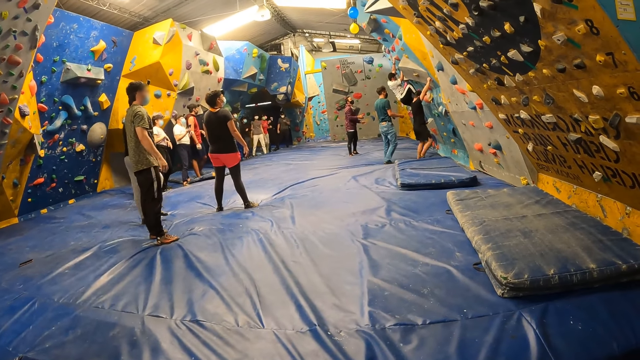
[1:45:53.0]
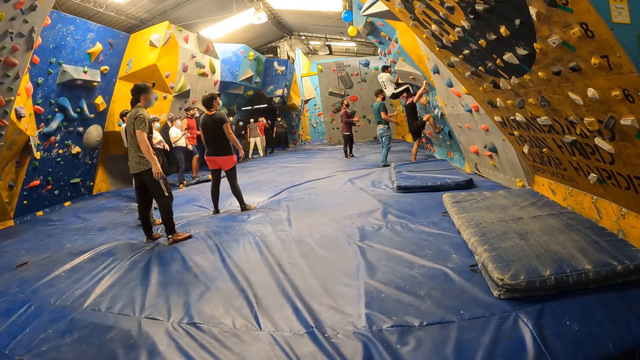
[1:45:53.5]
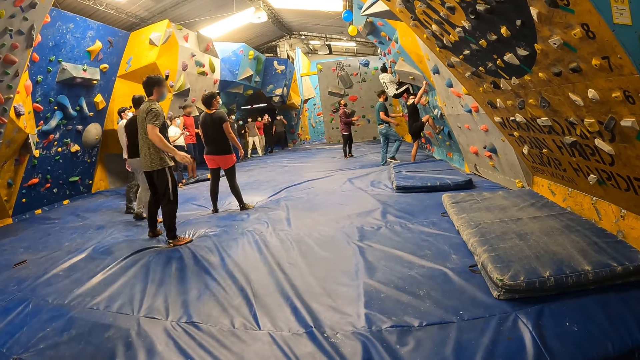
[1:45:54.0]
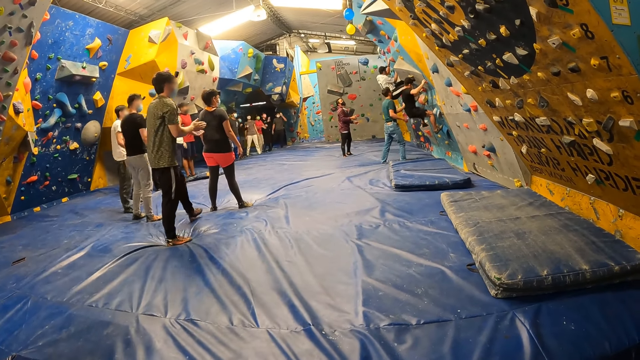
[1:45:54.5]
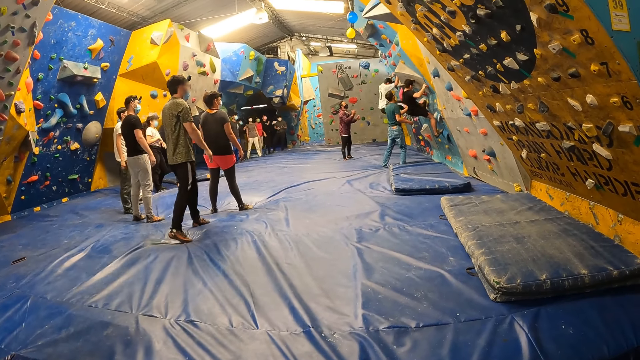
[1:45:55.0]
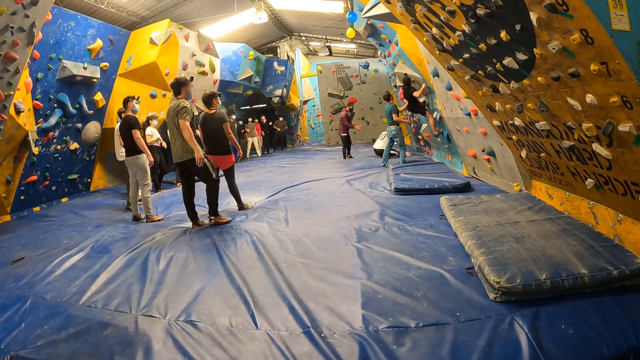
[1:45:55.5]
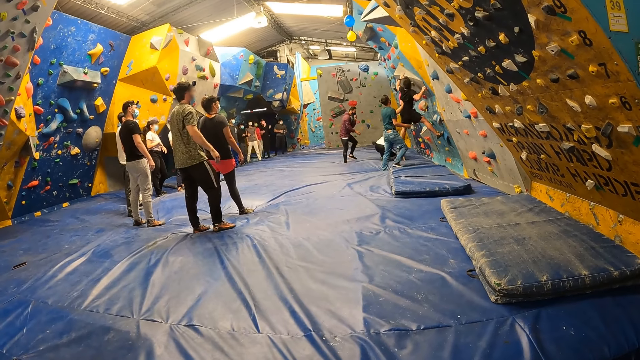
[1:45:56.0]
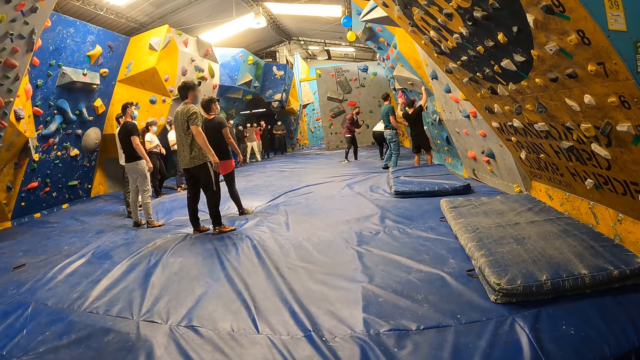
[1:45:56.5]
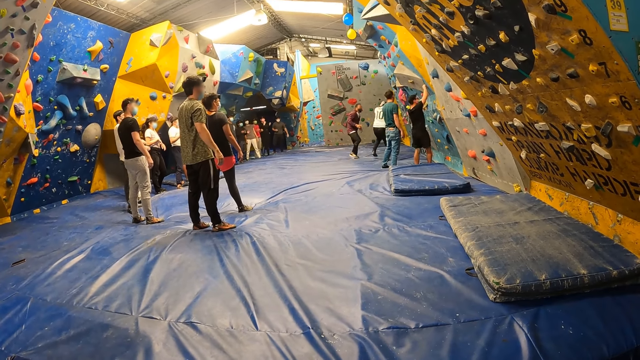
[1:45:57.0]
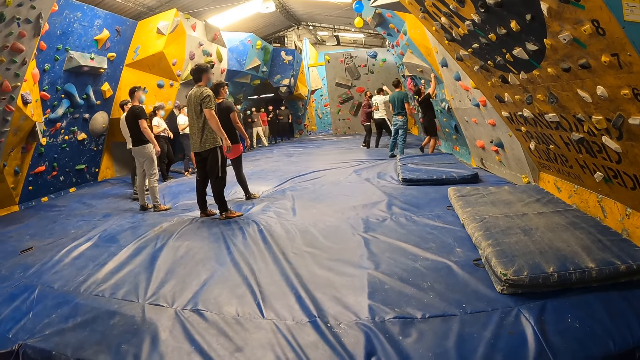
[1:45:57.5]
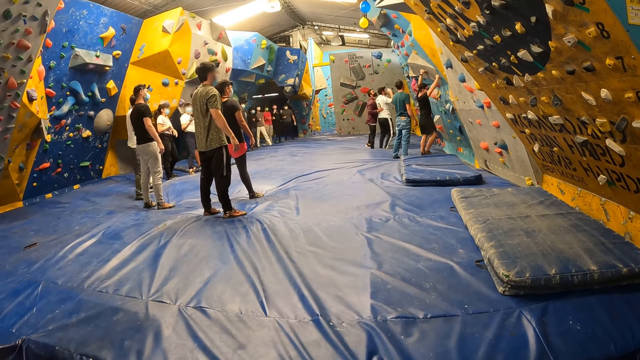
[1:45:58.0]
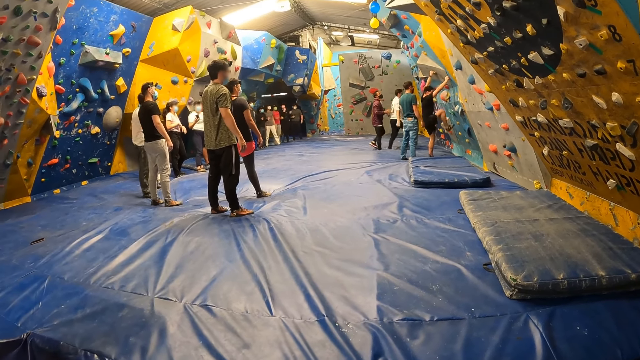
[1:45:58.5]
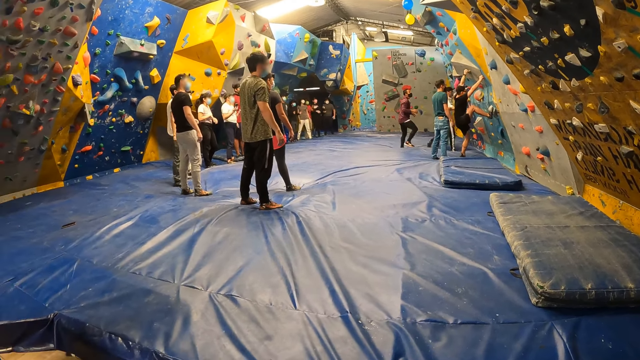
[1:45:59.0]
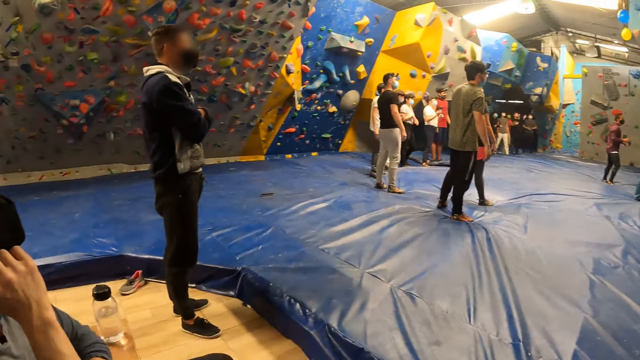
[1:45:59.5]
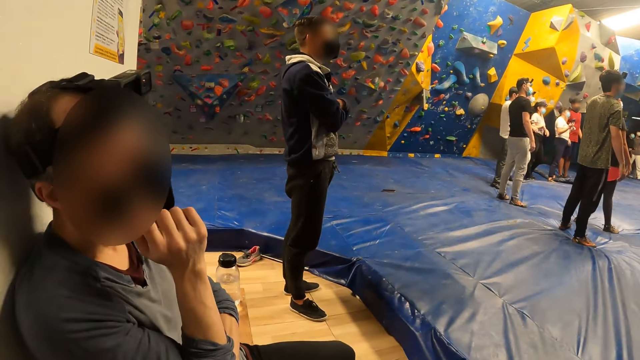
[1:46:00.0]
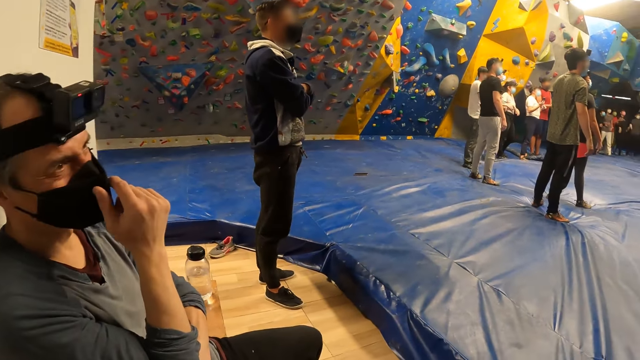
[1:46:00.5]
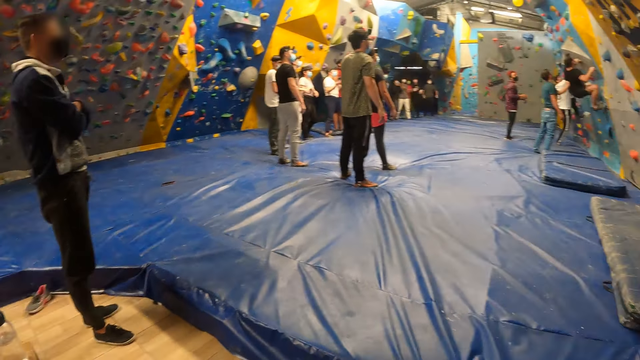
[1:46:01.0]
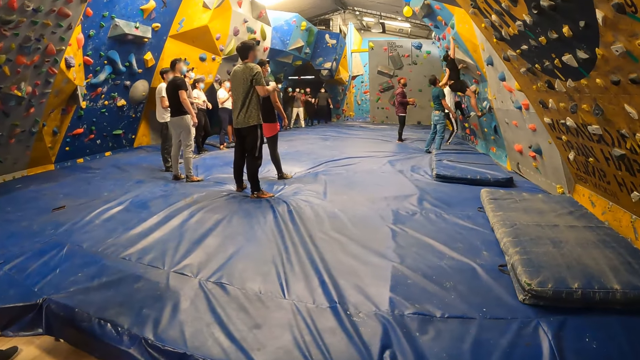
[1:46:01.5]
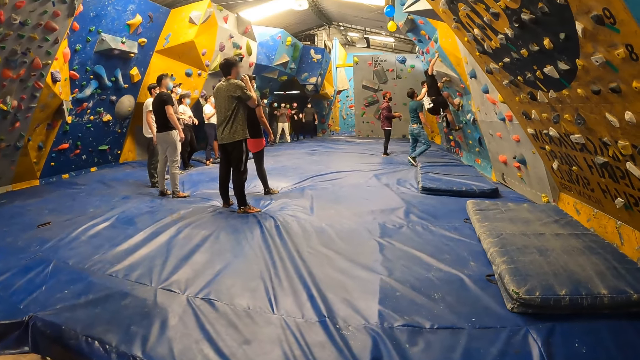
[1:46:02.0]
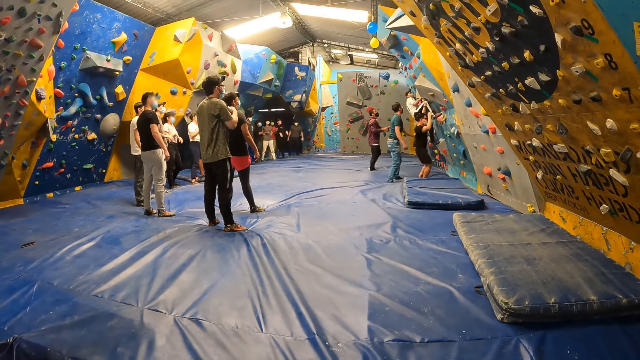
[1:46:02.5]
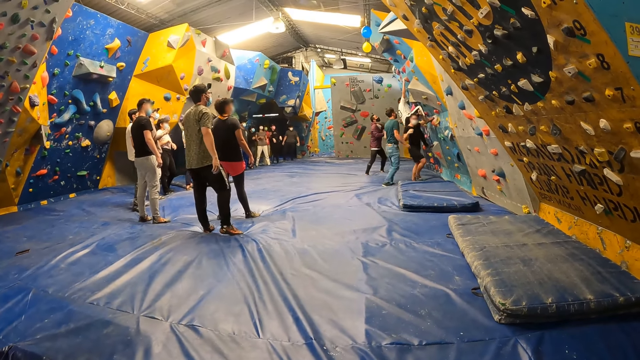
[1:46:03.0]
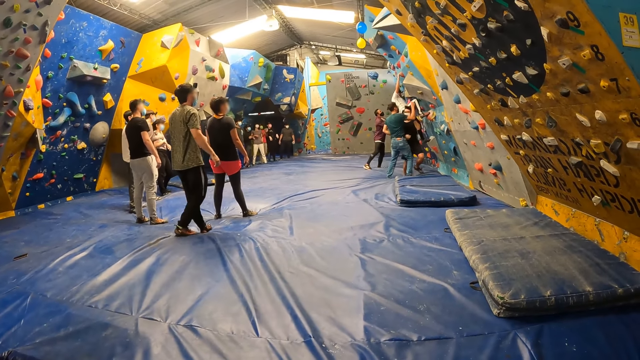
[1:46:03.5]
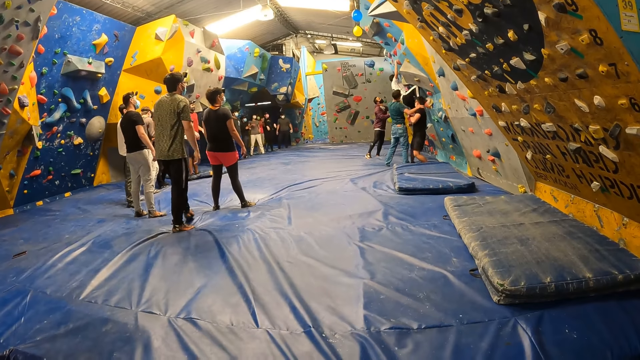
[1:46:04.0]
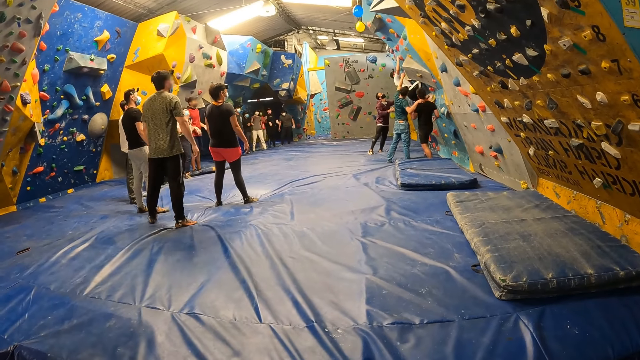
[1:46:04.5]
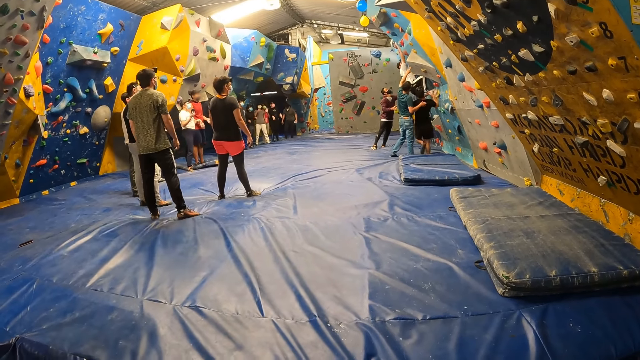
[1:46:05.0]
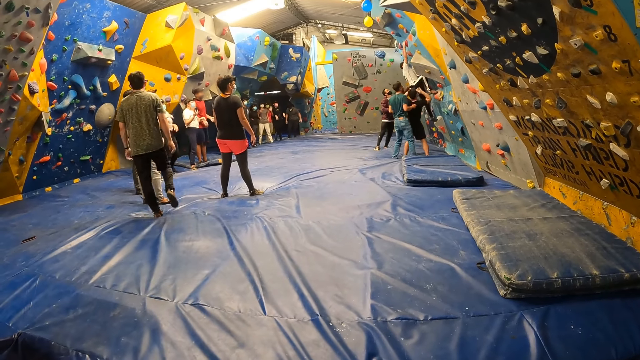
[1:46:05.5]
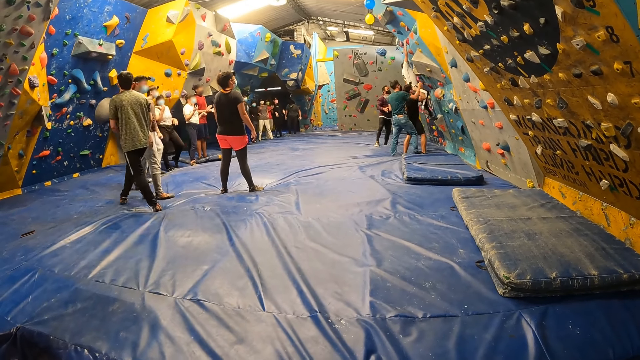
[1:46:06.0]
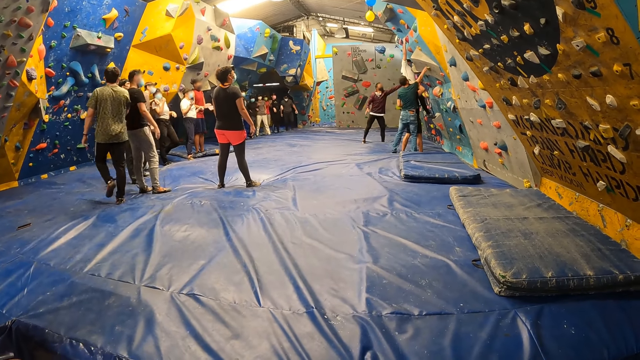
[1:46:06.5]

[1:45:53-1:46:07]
The camera wearer converses with the man. The man moves hands. The camera wearer looks towards the bouldering ground.

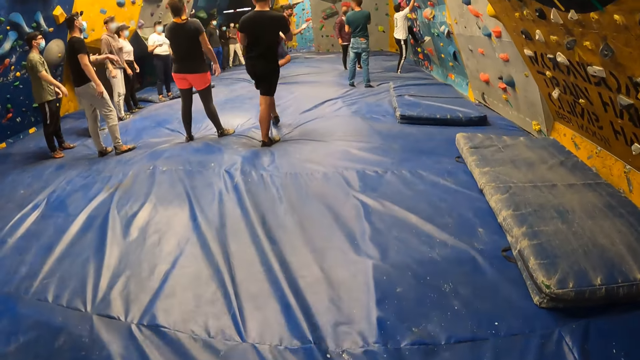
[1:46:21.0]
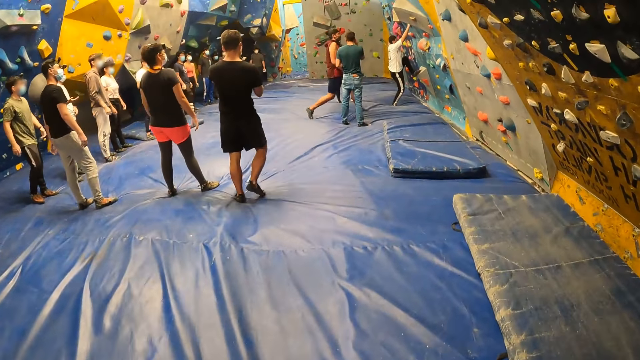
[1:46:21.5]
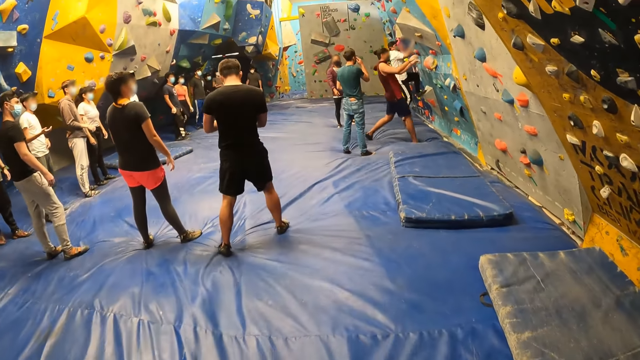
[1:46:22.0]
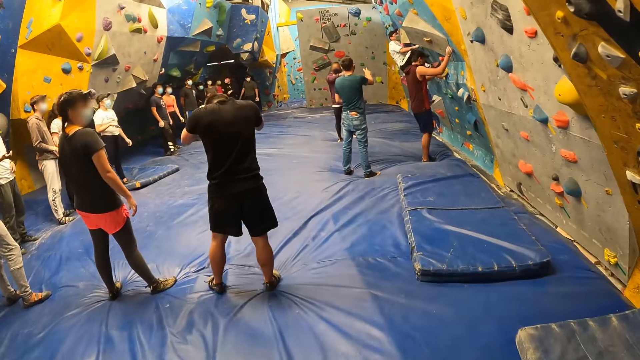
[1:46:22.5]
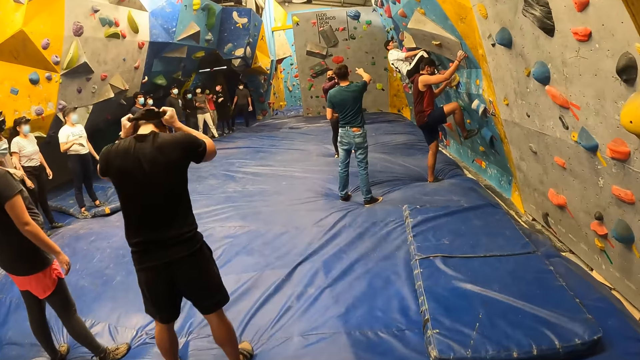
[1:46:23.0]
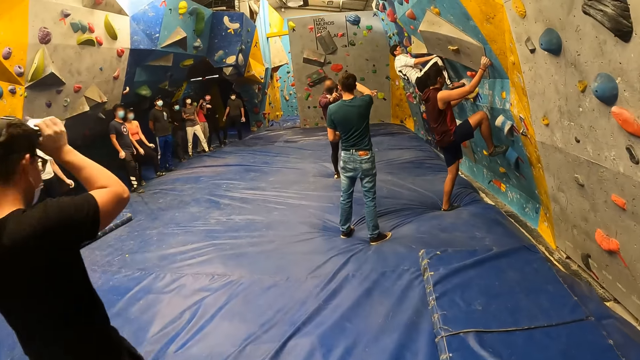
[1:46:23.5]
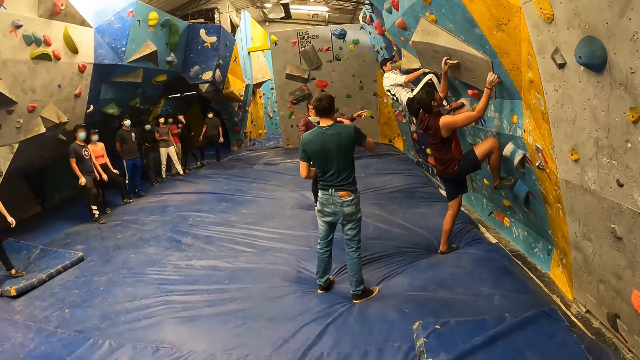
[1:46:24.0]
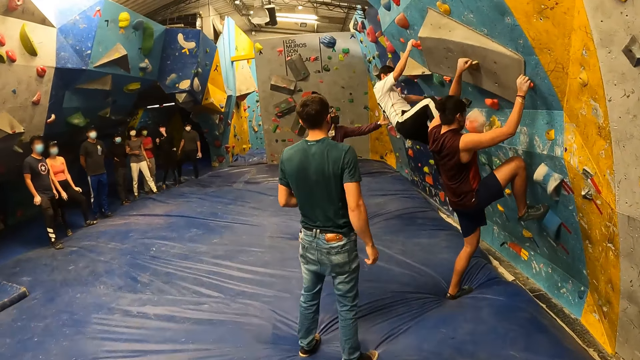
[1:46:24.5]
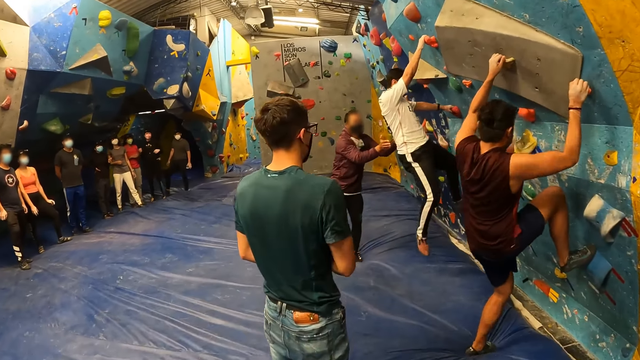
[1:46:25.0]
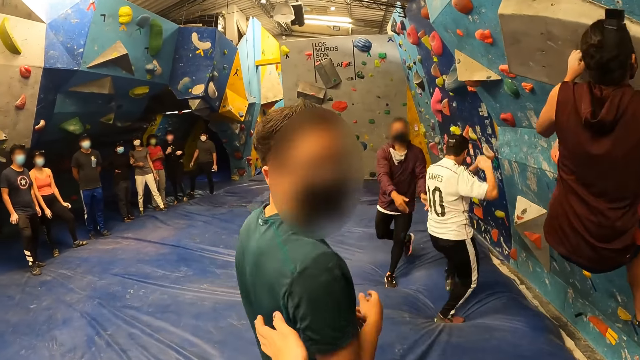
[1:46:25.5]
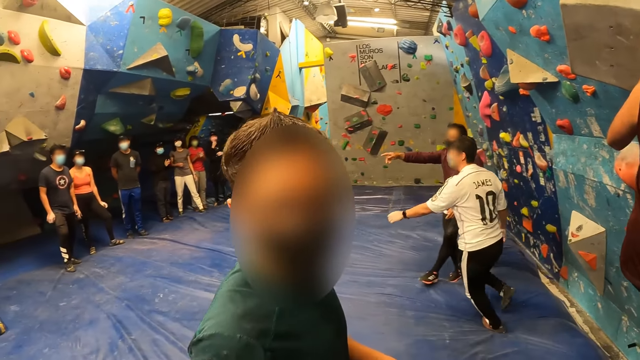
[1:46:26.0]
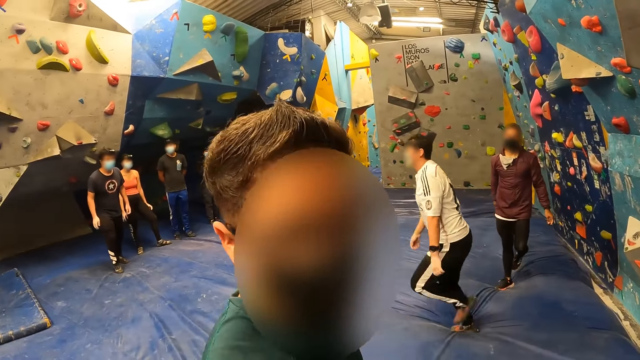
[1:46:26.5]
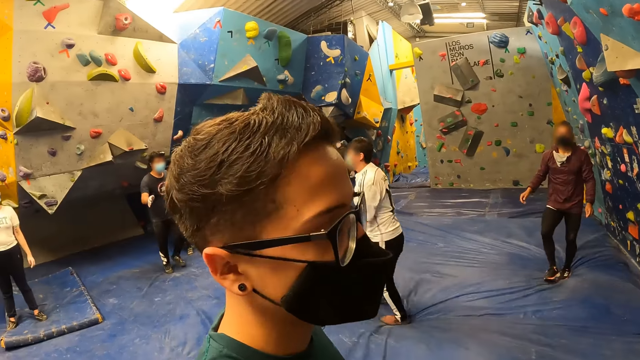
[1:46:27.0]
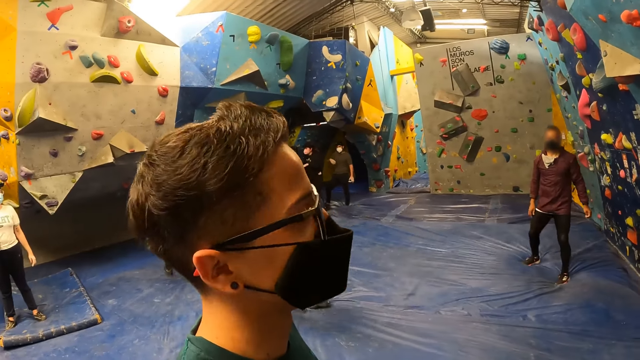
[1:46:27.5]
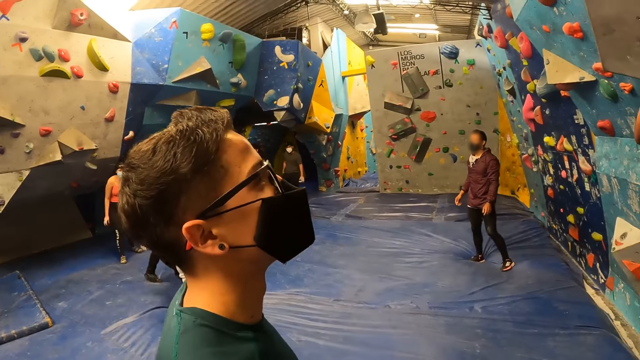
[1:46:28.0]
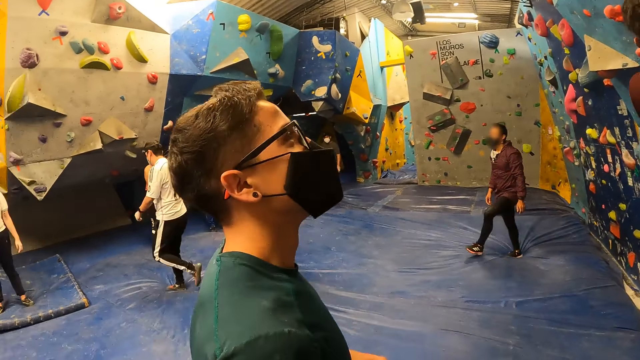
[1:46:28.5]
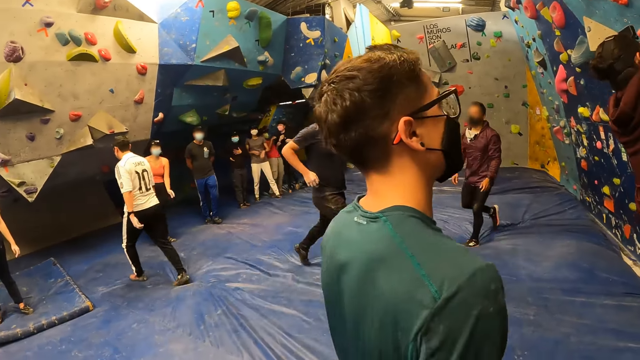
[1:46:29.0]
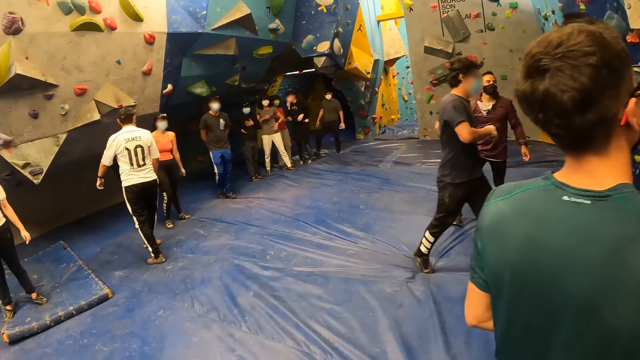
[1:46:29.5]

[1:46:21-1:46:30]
The camera wearer moves around. They interact with a man. They move a hand. The man moves his head.
